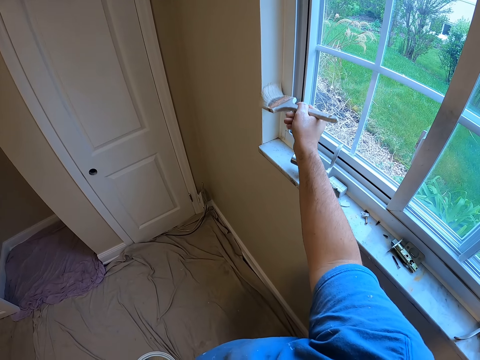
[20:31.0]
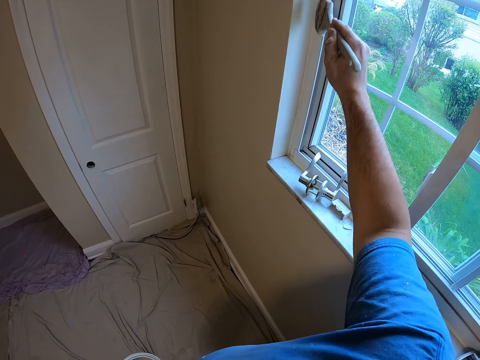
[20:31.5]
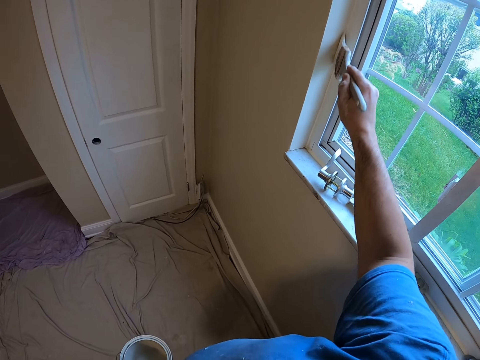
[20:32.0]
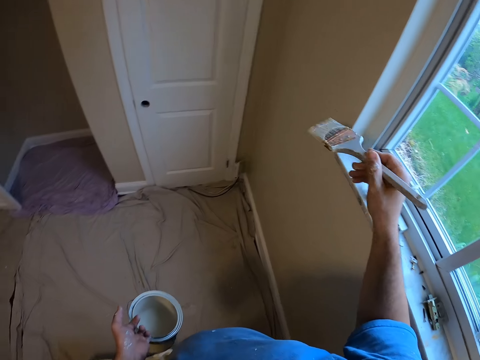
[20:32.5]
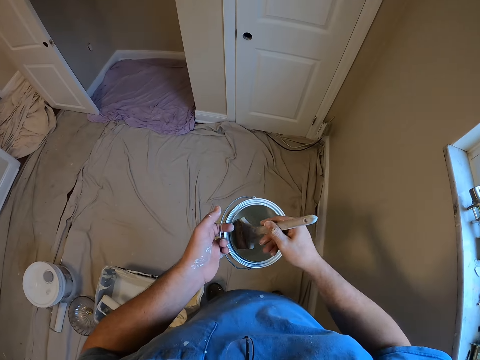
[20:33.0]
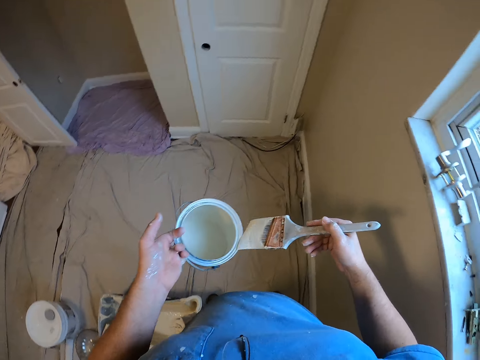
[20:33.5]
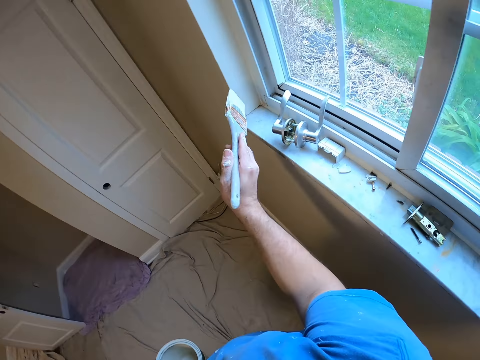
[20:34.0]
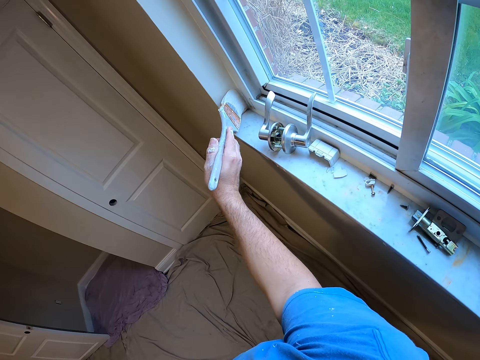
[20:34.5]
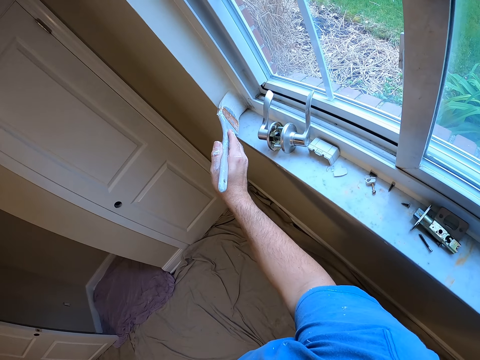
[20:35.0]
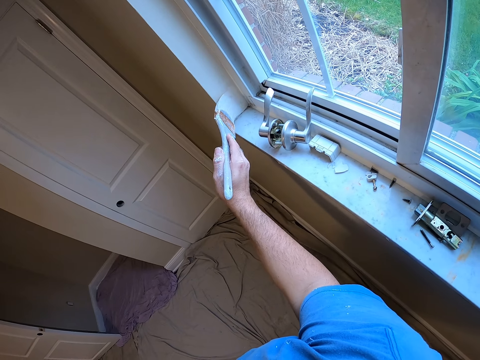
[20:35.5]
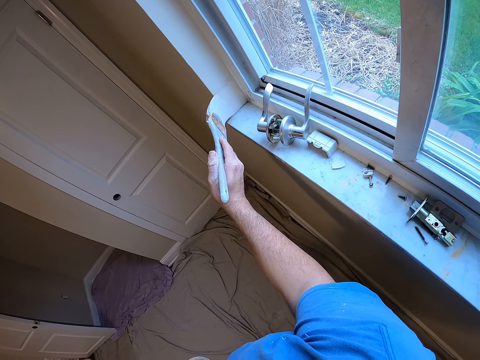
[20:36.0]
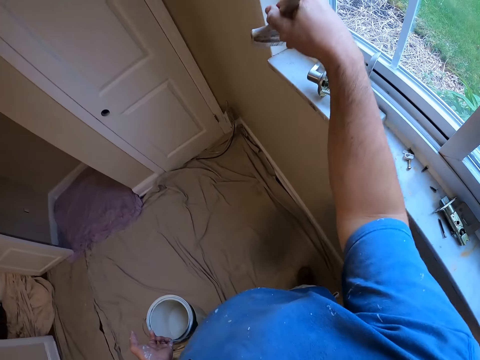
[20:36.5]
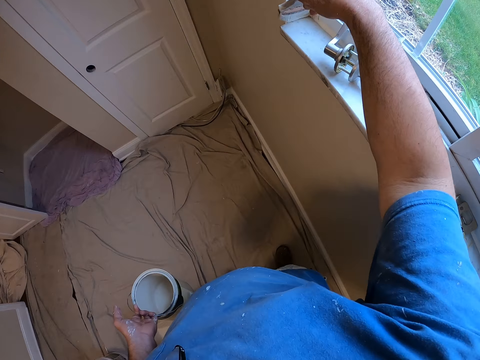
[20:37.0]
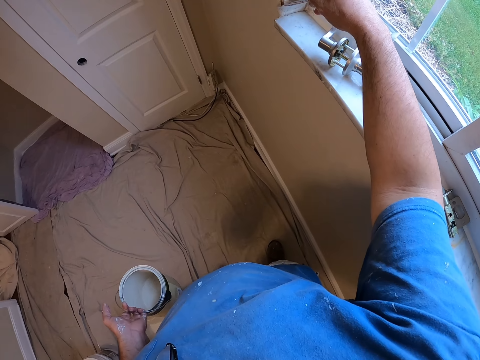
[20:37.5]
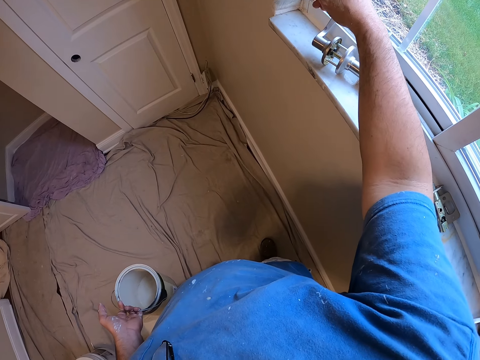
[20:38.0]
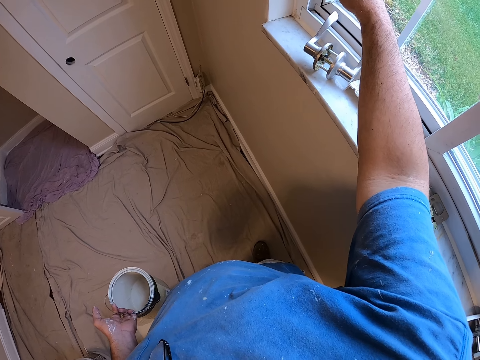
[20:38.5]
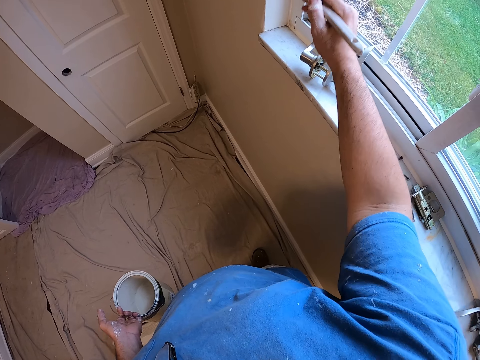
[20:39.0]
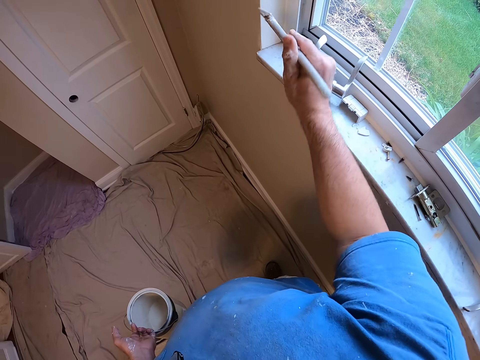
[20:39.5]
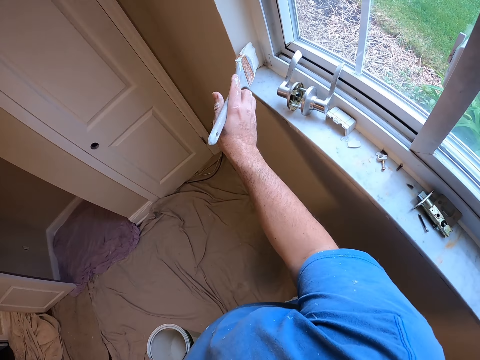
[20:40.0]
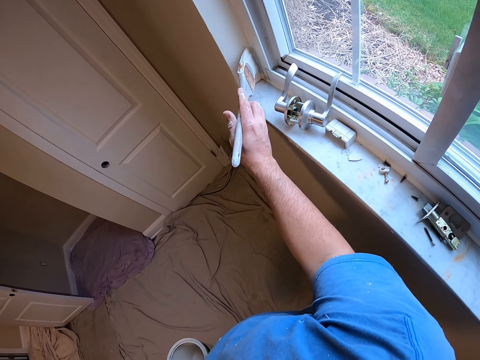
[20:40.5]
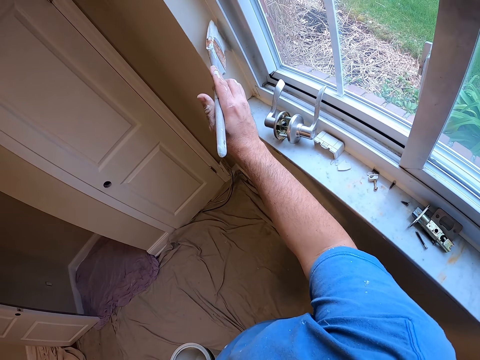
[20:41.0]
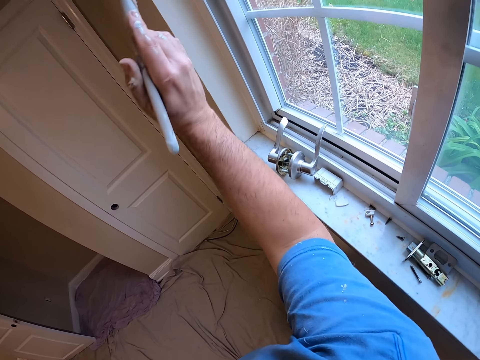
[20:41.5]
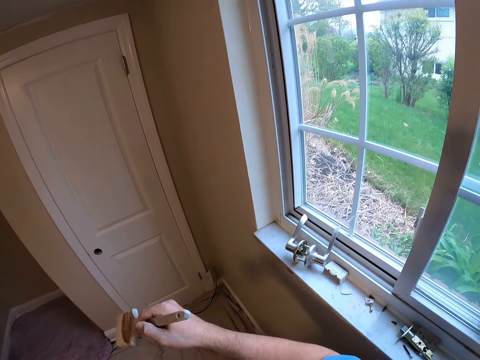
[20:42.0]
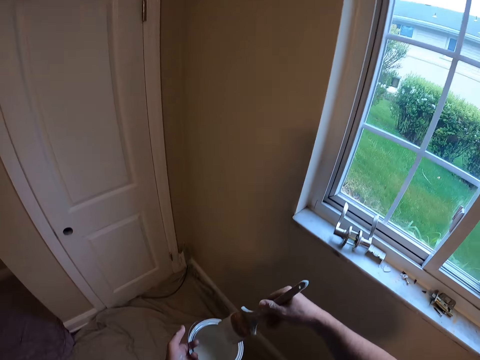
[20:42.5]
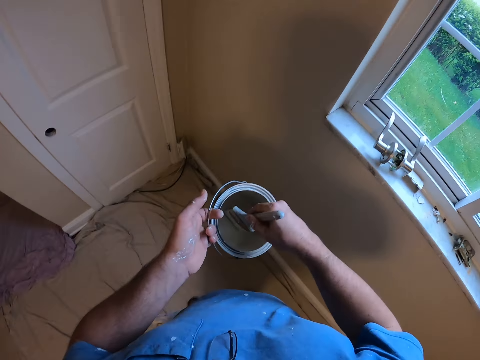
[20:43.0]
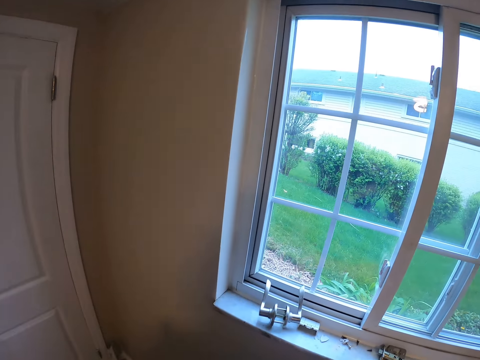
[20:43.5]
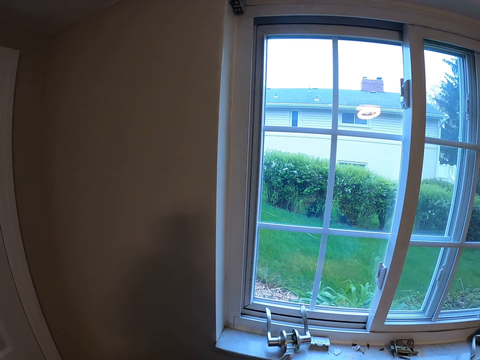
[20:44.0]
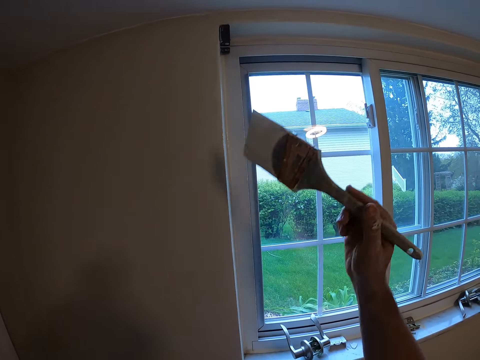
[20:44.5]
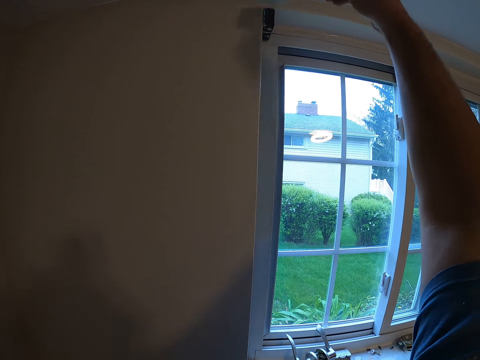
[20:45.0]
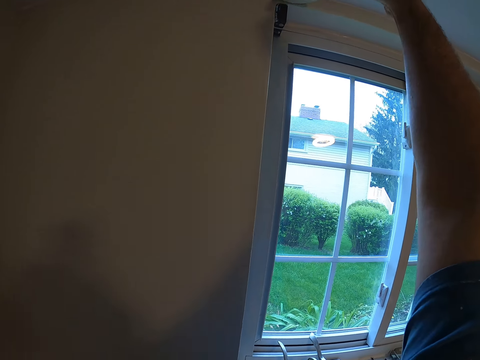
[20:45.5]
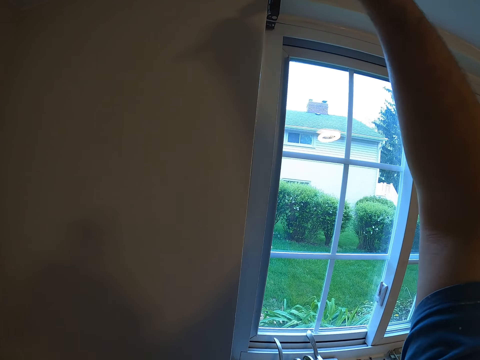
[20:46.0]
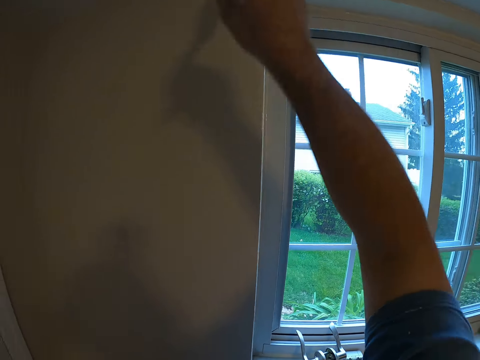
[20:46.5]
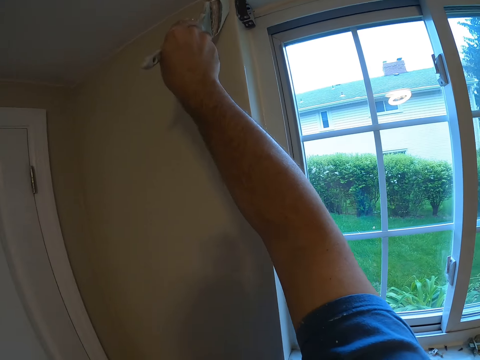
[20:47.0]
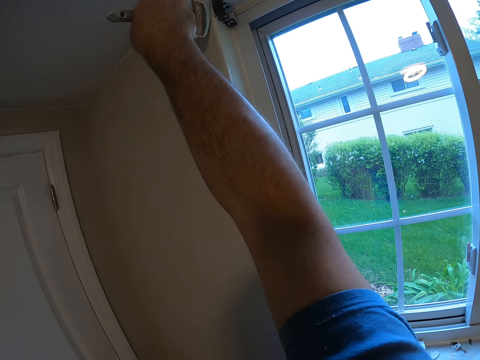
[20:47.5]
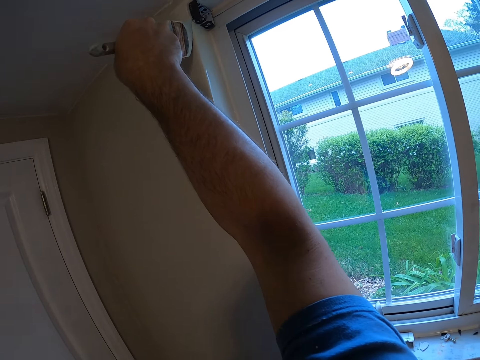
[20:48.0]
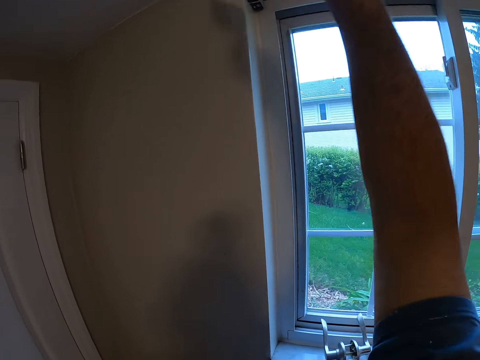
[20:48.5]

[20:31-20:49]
The camera wearer dips the paint brush into the paint bucket. They paint the wall around the window with the paint brush. They dip the paint brush into the paint bucket. They paint the wall around the window with the paint brush.

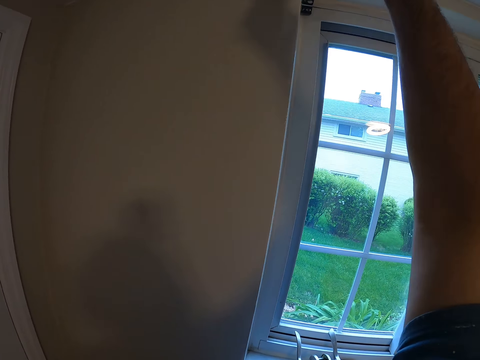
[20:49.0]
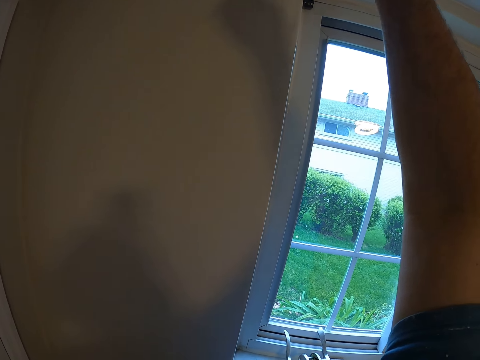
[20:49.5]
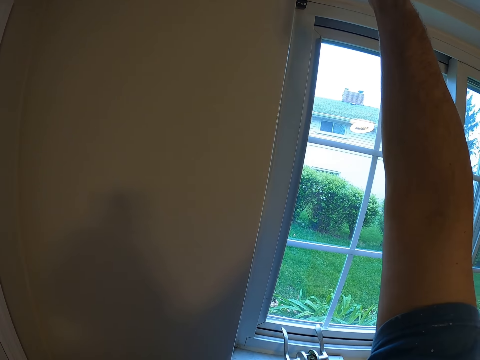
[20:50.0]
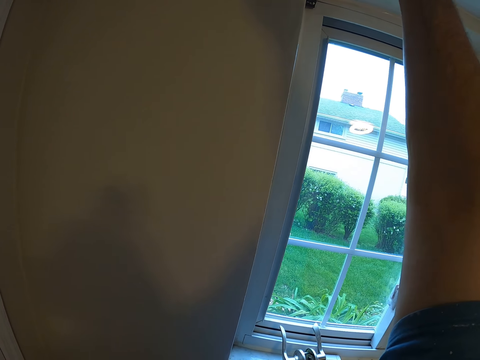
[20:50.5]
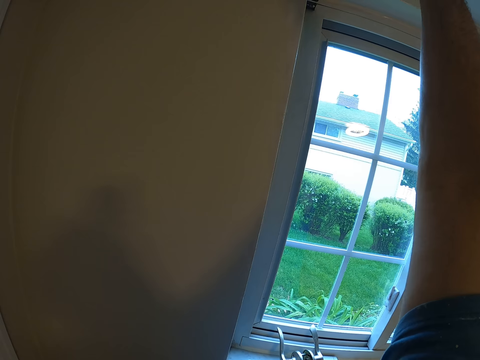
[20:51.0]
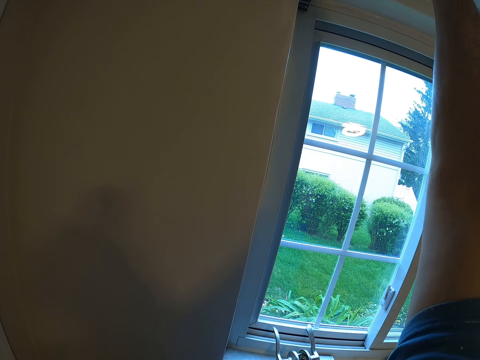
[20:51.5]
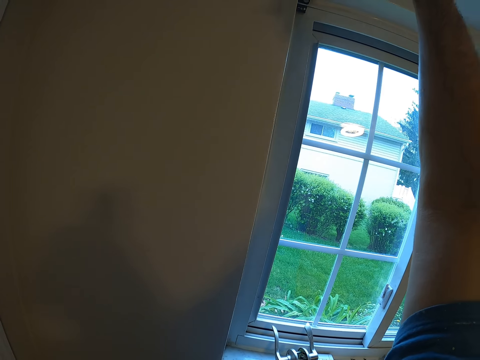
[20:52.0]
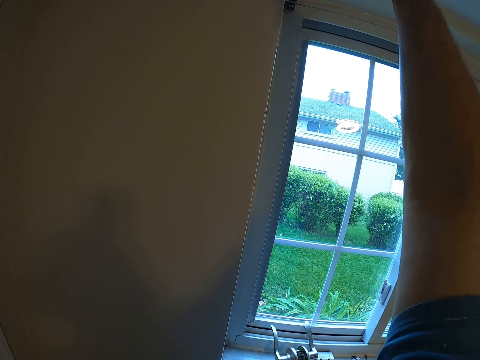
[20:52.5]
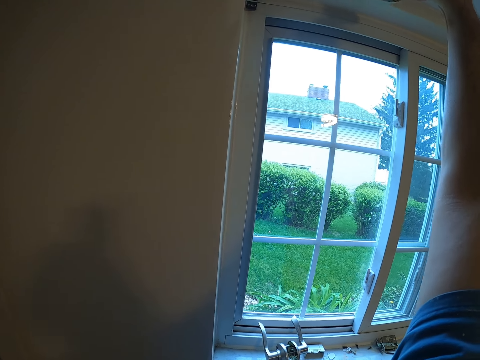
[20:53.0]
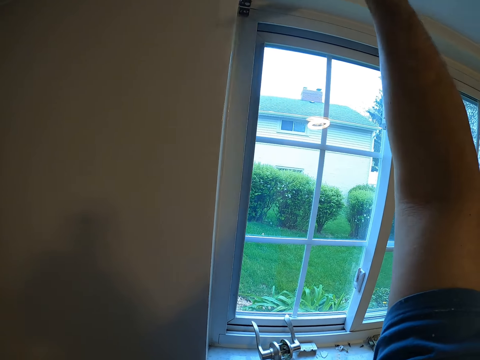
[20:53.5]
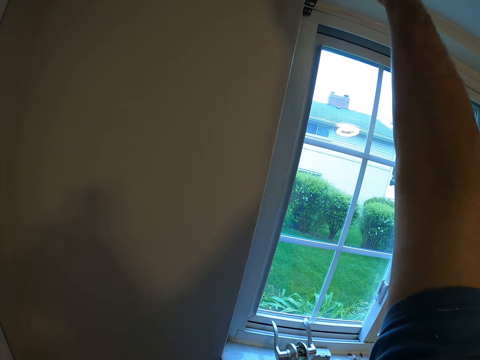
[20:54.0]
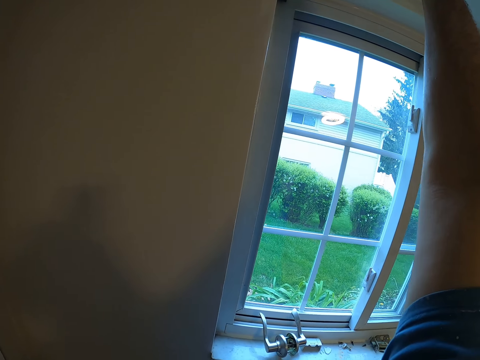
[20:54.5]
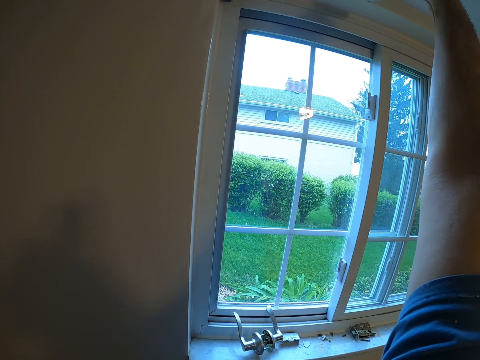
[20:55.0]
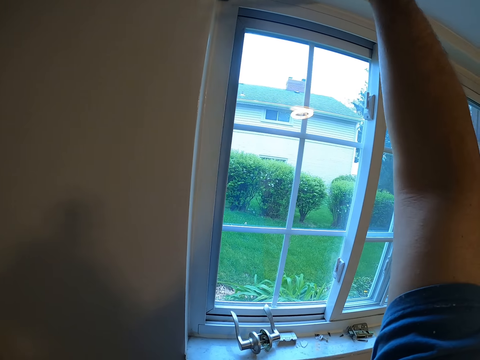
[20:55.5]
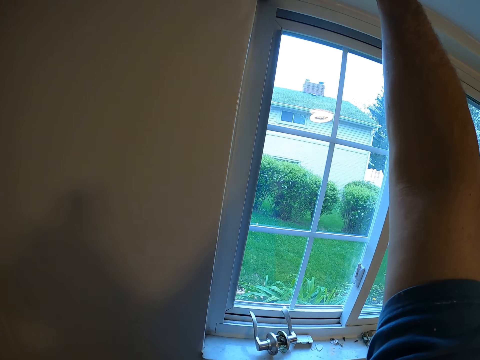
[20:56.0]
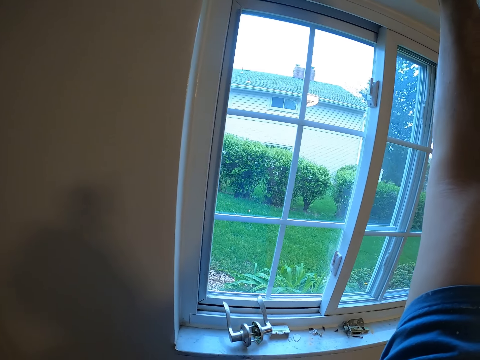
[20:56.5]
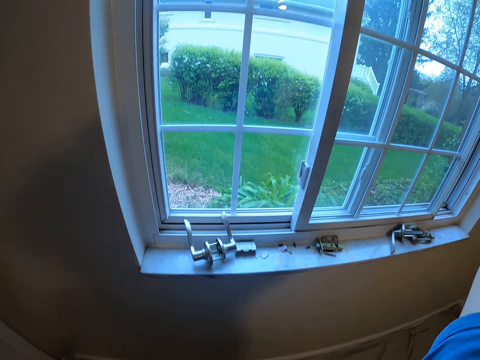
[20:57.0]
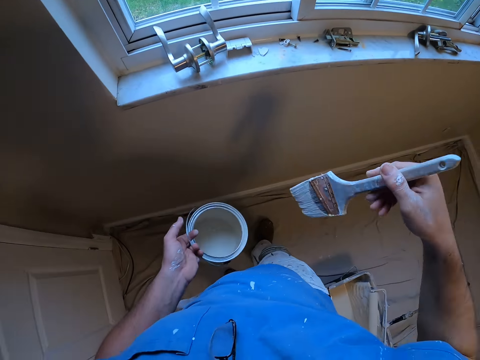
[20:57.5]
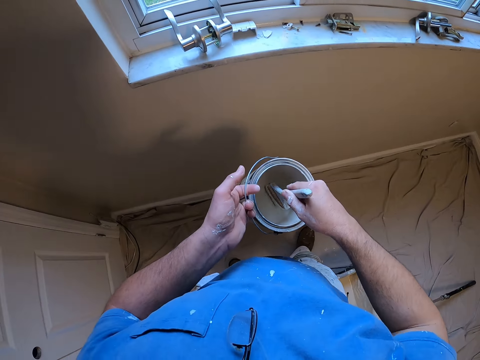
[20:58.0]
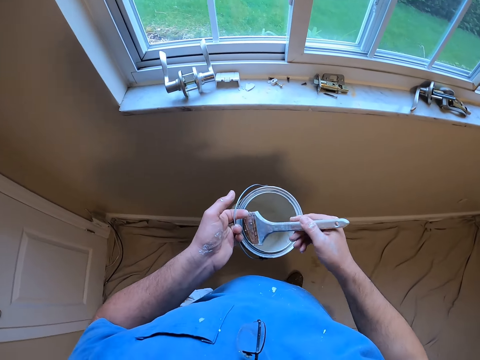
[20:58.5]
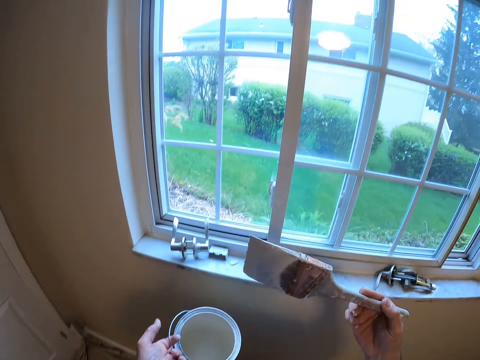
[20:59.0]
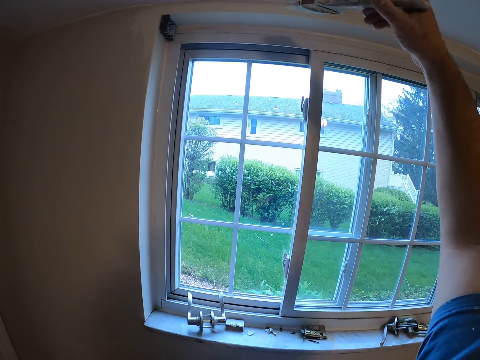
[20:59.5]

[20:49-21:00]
The camera wearer dips the paint brush into the paint bucket.
